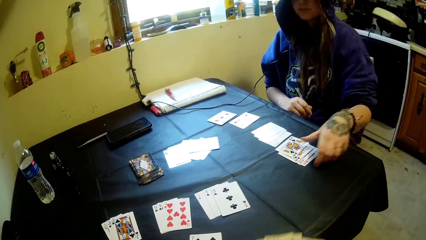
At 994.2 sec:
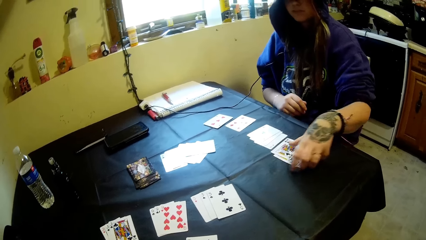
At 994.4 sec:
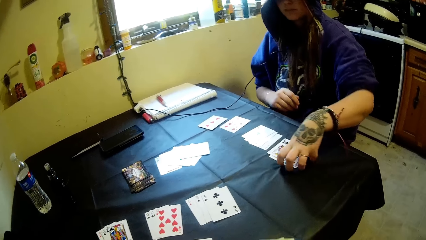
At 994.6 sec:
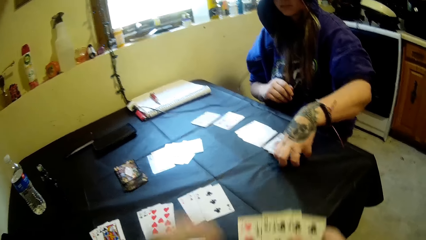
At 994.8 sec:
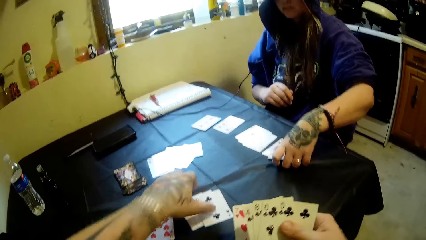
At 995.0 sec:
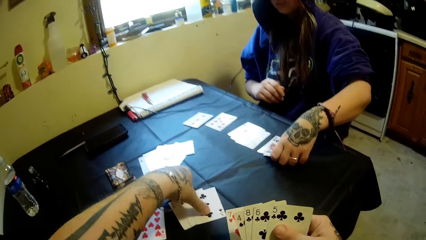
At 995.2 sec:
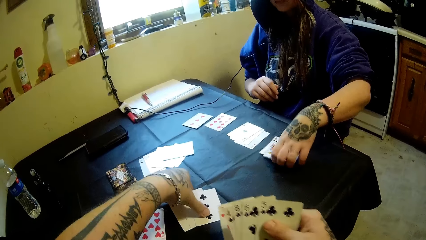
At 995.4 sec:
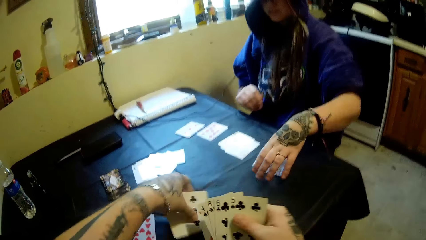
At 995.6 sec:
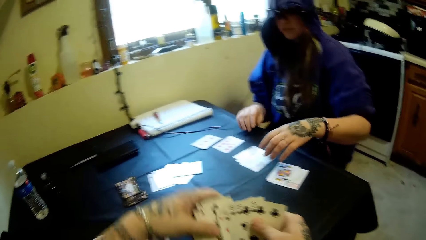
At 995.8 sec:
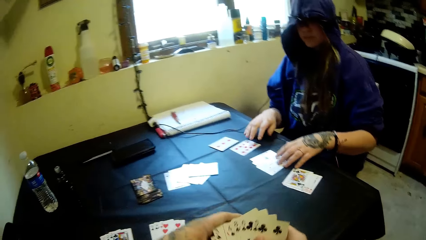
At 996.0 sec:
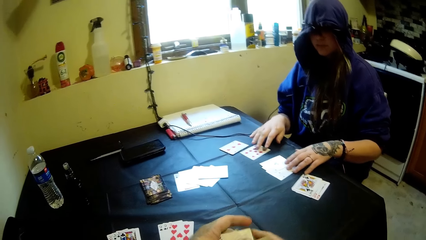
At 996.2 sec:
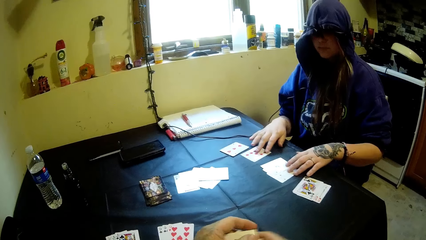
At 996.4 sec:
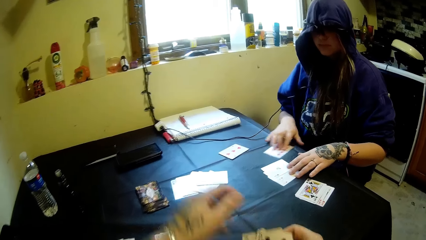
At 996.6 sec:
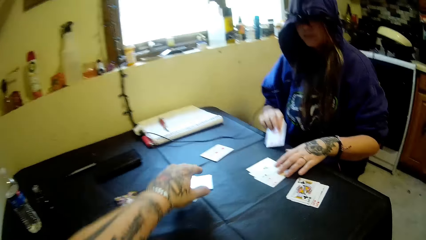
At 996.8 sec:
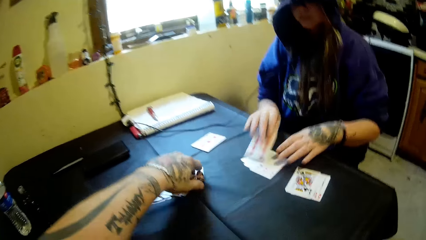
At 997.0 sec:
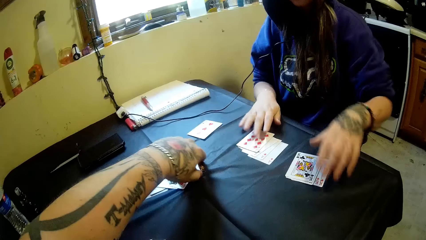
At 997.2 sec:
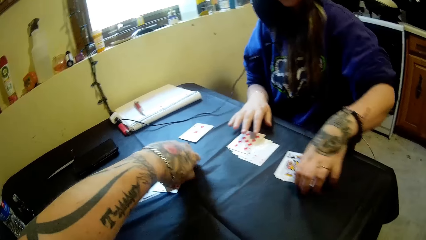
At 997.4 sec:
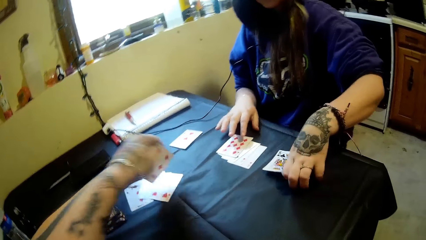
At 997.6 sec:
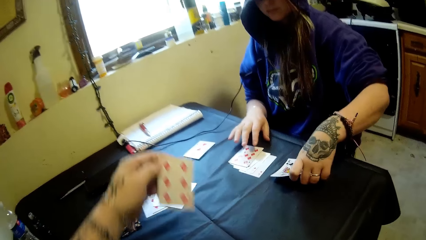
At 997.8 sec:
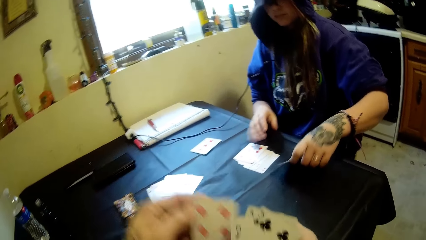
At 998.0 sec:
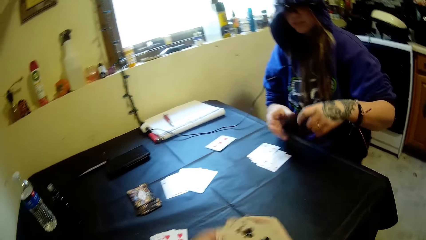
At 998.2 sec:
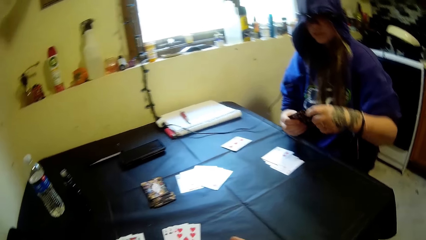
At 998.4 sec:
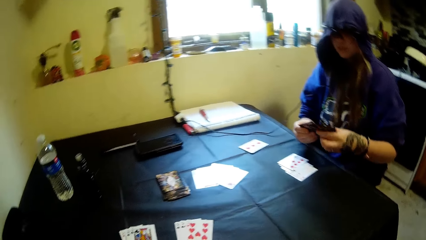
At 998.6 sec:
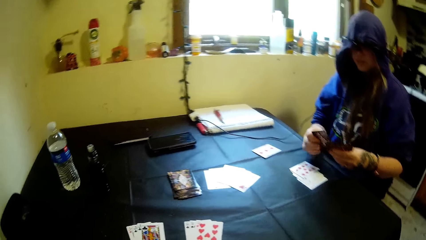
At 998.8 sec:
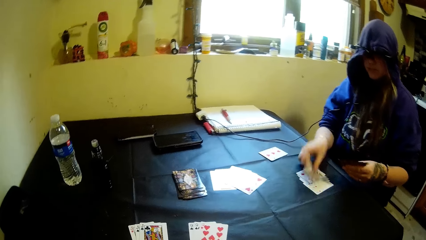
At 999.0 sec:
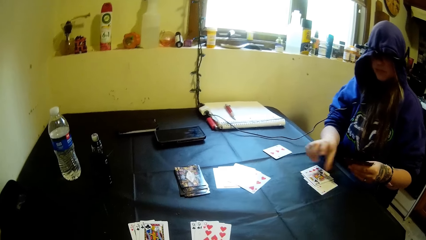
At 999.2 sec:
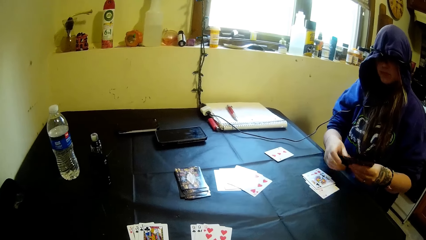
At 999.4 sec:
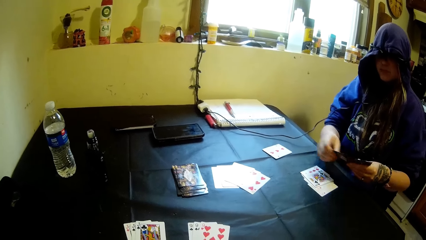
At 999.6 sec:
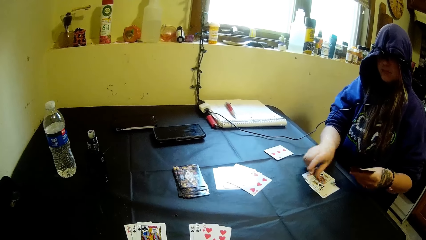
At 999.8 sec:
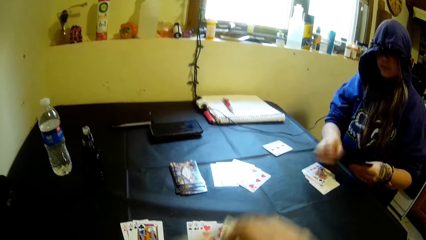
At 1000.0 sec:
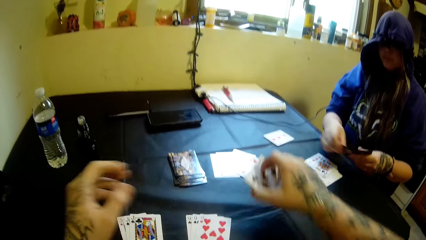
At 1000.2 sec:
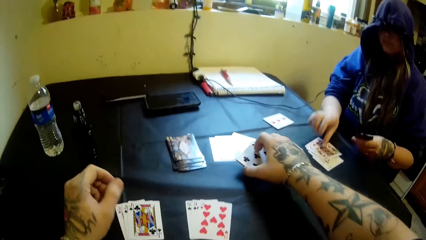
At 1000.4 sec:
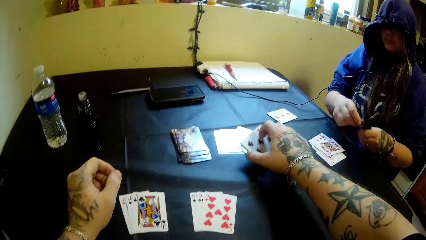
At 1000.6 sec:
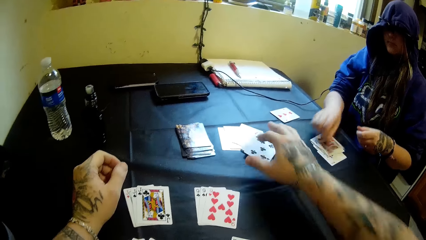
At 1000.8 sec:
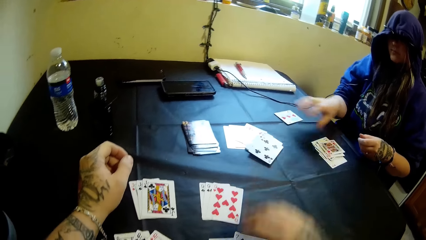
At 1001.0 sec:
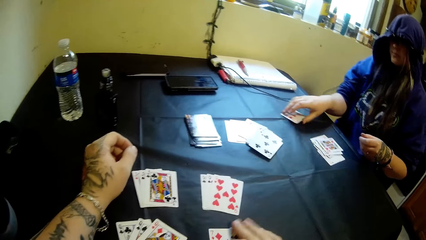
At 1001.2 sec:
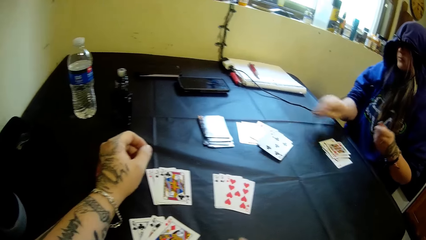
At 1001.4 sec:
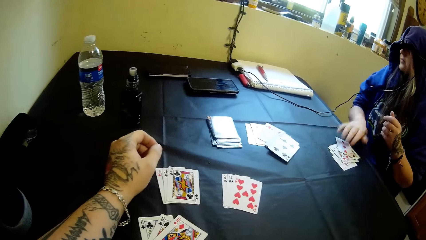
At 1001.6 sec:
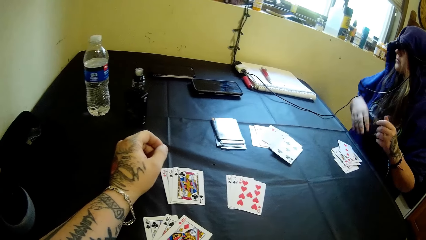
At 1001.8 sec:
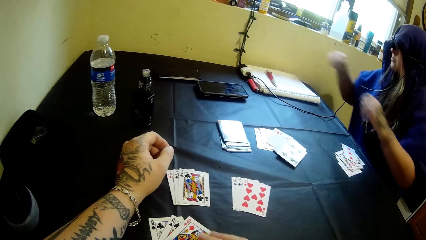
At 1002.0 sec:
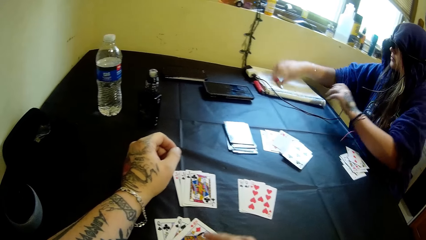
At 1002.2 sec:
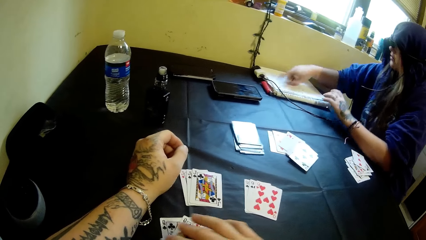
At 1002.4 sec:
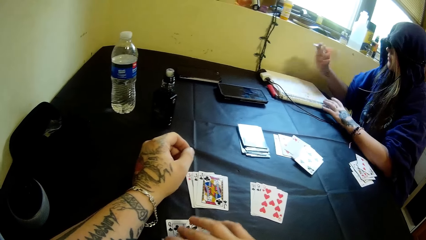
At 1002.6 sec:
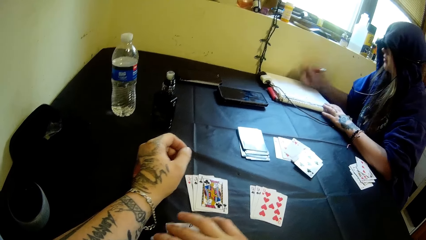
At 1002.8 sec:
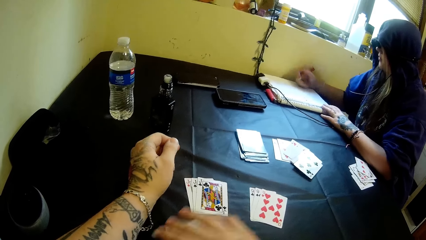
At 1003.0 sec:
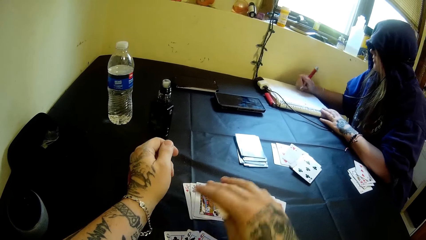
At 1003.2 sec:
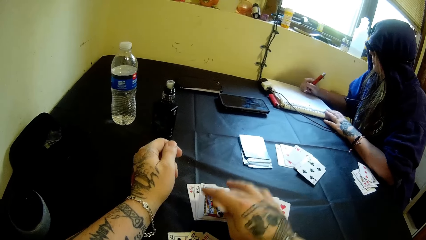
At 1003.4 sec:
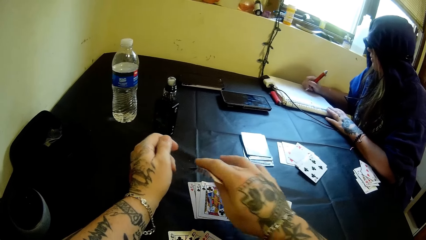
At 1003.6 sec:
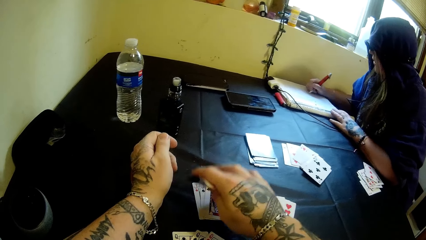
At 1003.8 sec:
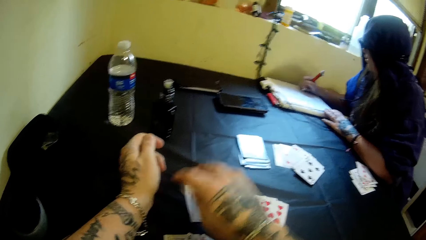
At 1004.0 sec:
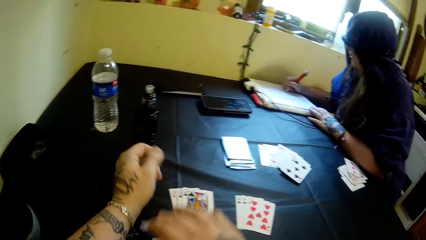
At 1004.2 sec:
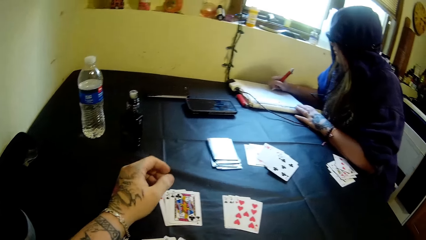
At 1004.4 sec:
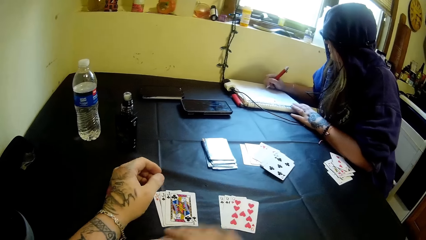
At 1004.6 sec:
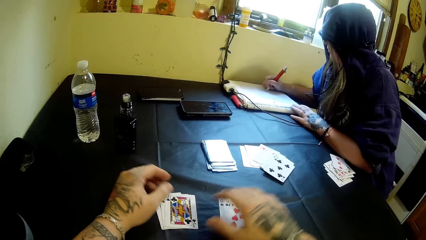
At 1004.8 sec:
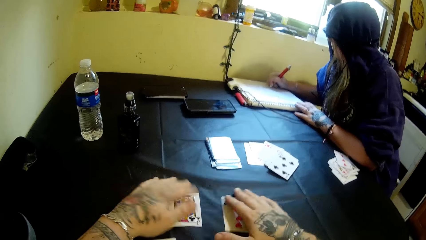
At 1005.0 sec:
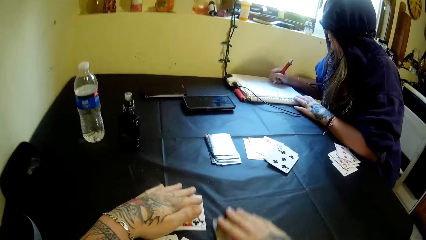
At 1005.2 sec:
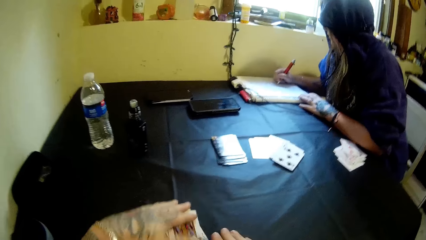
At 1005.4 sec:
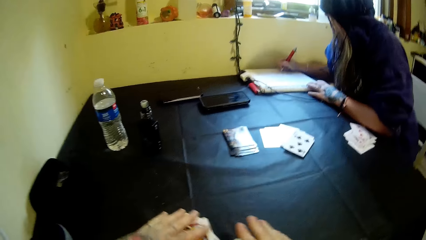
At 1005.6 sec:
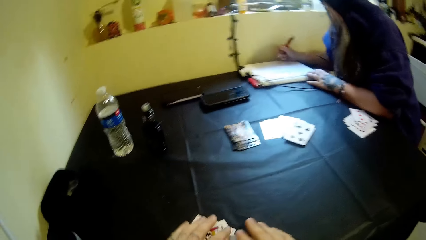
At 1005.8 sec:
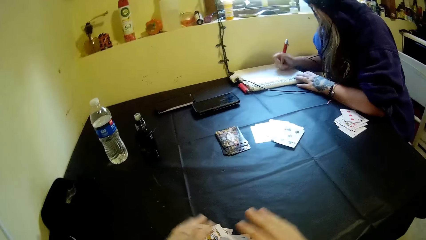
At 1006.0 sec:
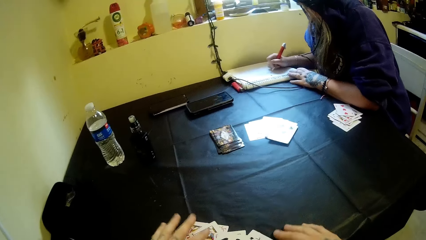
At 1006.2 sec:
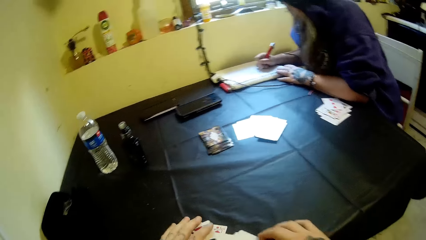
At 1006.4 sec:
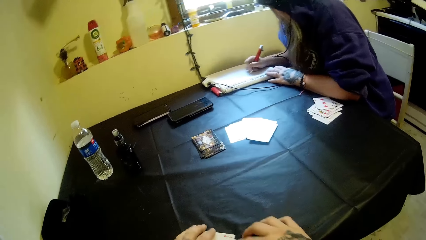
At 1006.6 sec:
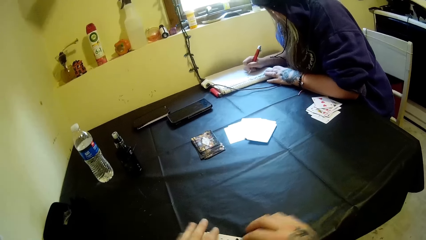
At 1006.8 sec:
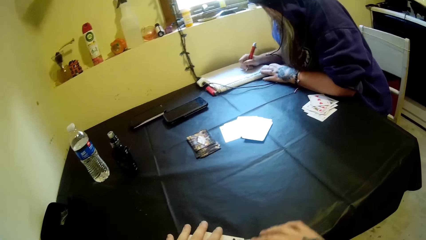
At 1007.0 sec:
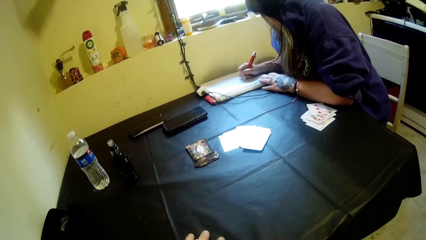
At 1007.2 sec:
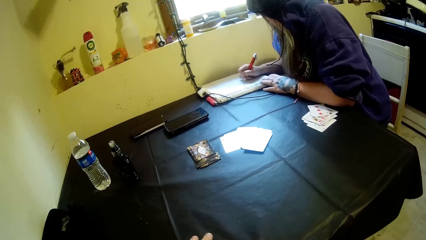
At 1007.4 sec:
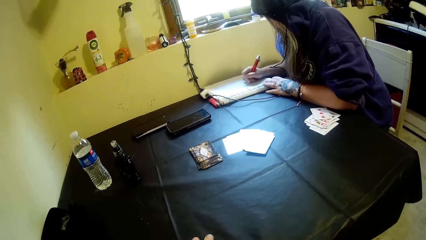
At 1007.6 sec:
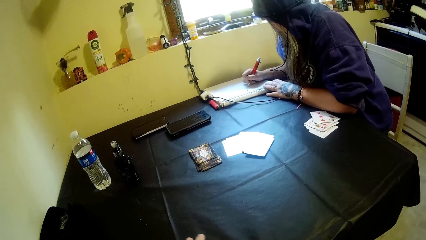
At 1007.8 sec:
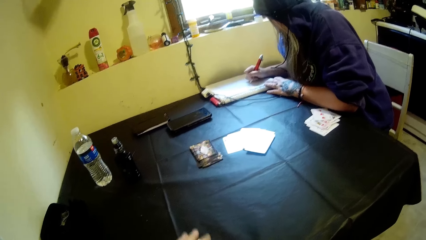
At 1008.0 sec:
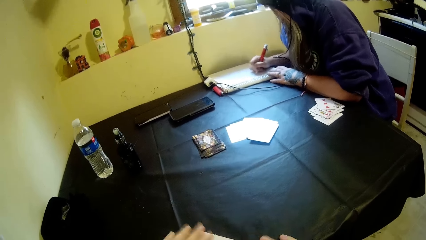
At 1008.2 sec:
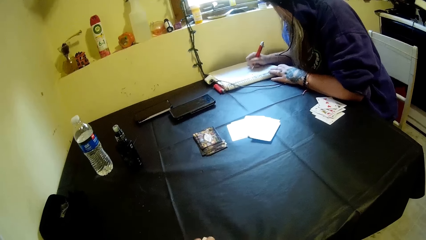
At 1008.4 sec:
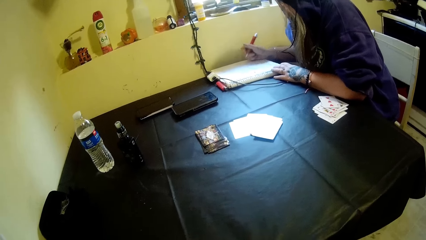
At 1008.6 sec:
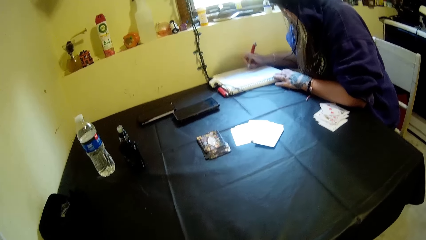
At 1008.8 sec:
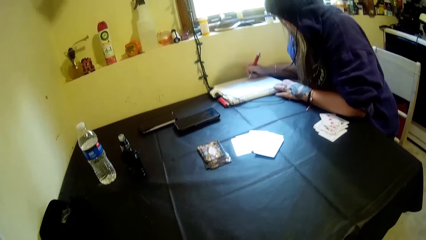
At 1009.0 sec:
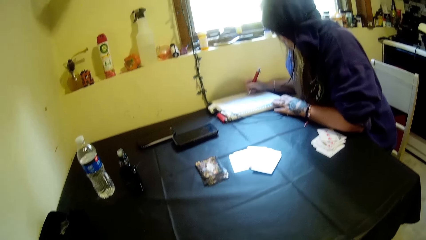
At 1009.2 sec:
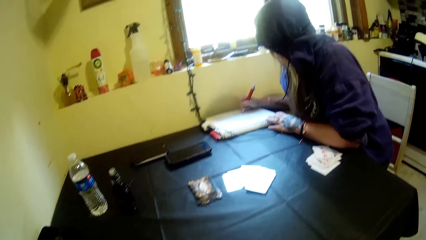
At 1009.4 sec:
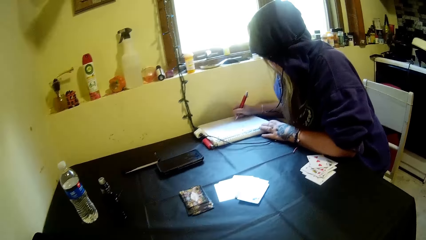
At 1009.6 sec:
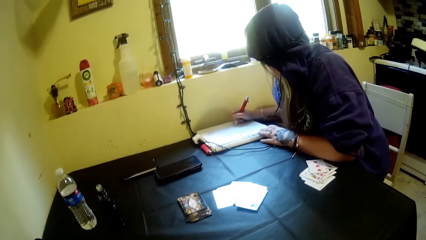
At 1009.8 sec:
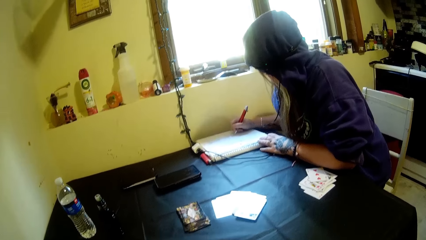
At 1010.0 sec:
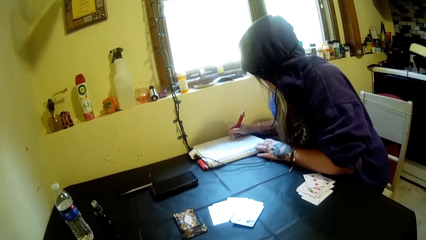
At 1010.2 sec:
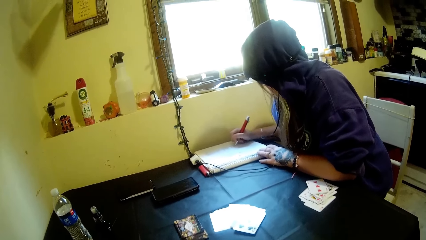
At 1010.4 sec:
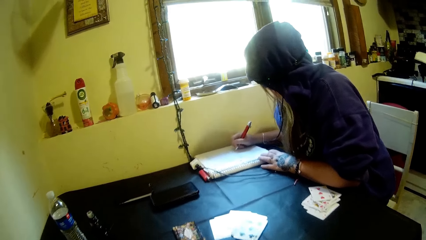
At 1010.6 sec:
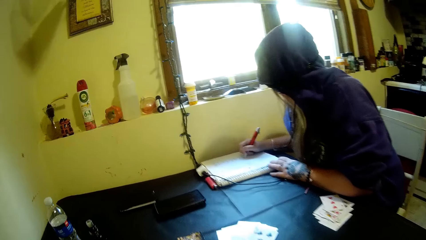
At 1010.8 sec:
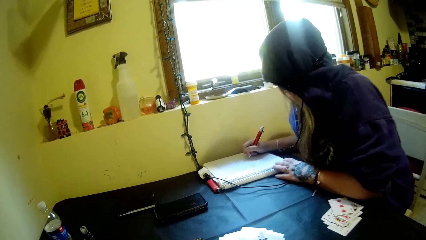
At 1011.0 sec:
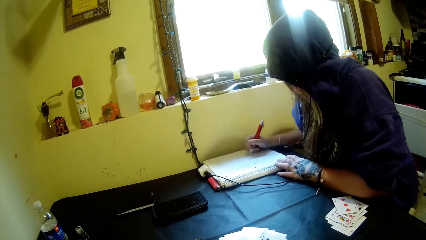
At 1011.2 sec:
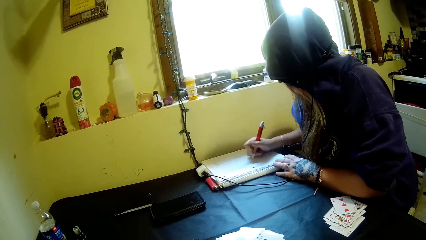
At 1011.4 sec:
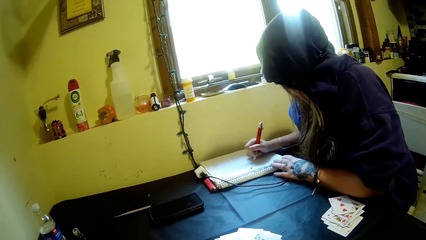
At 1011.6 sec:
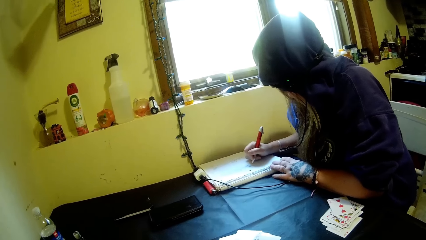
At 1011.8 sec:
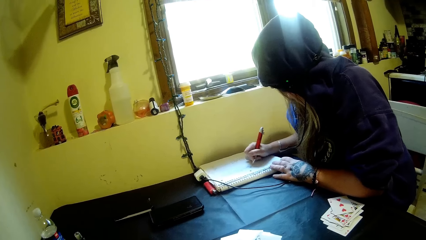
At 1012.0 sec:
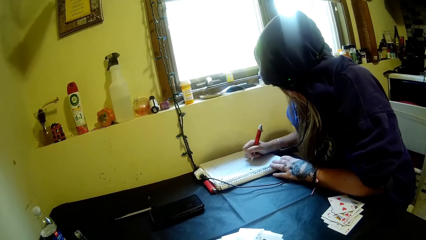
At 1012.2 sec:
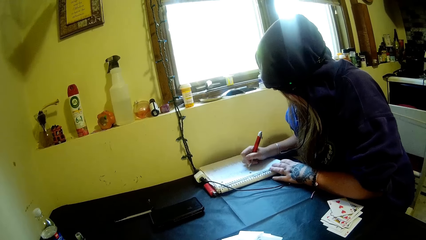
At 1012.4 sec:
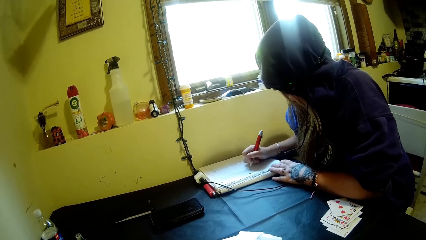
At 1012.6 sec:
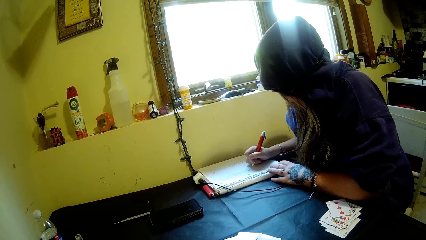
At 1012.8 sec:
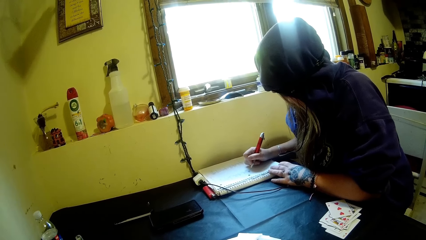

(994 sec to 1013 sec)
A woman gathers her cards on the table and picks the playing cards. The camera wearer gathers the cards on the table. They pick cards. The woman picks a pen on a book on the table and writes on the book. The camera wearer drags the cards on the table. They select the playing cards.
